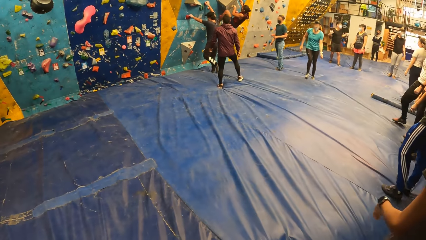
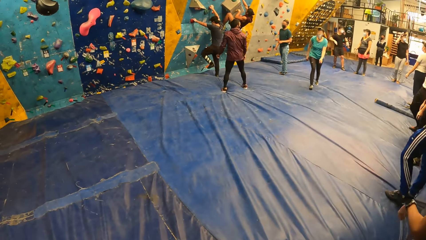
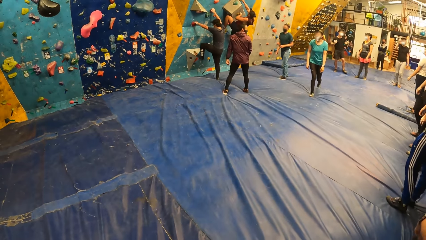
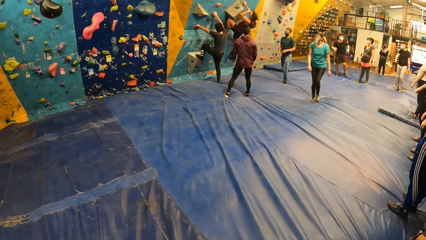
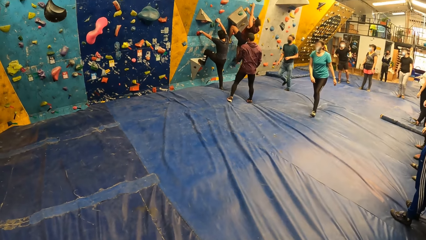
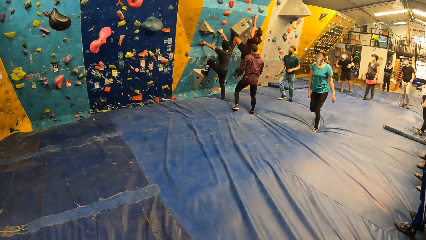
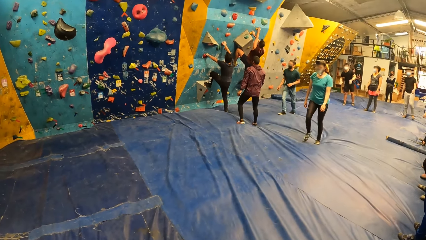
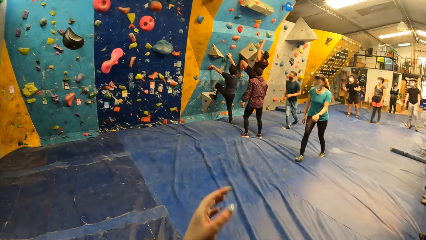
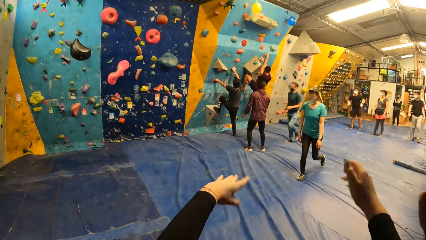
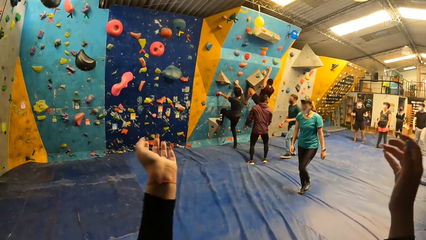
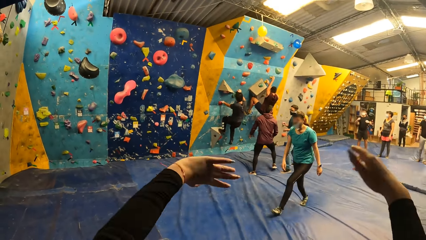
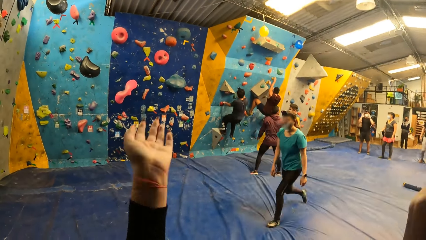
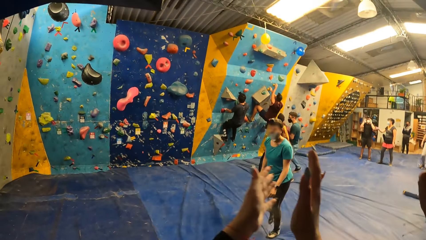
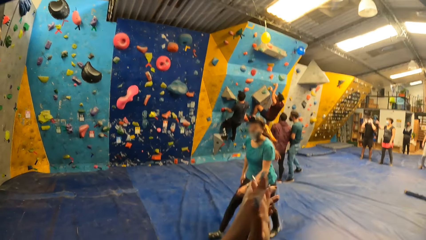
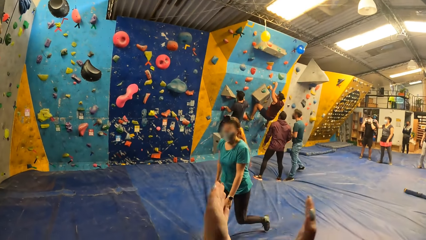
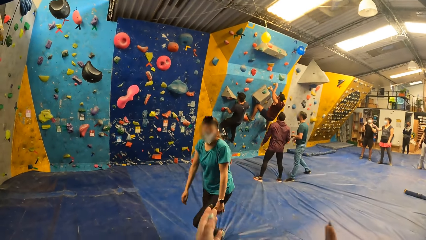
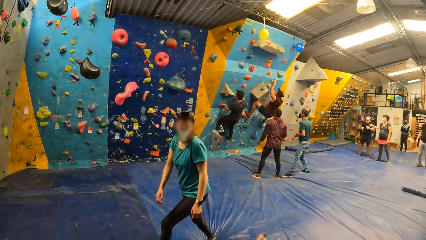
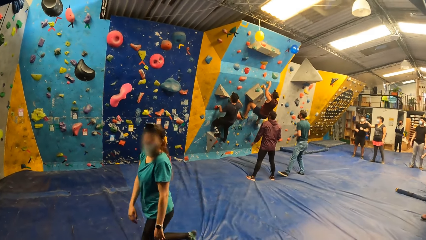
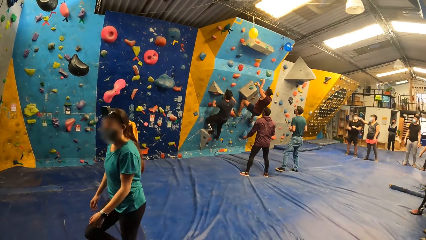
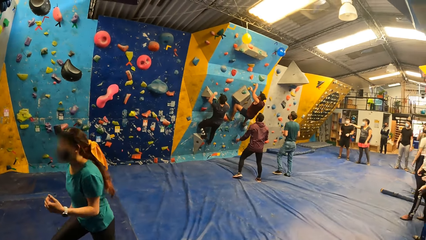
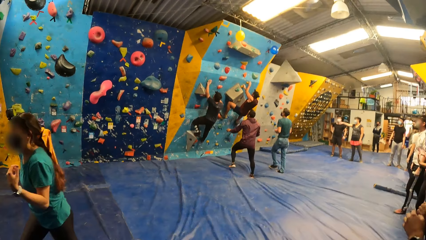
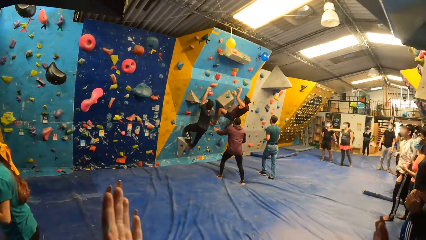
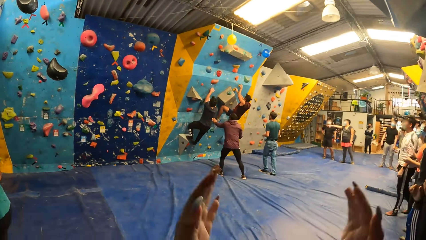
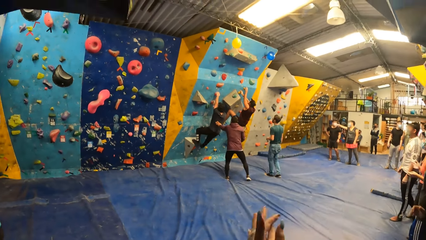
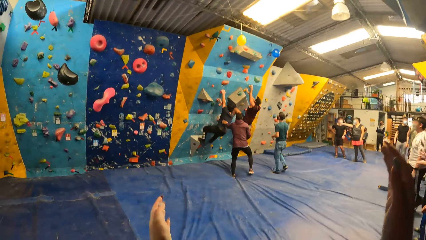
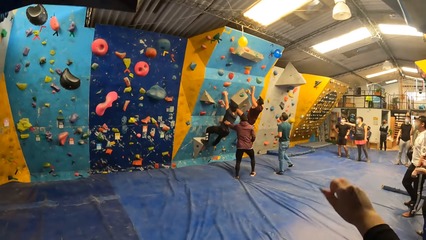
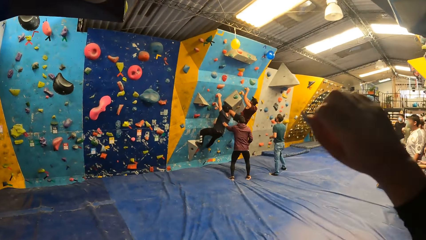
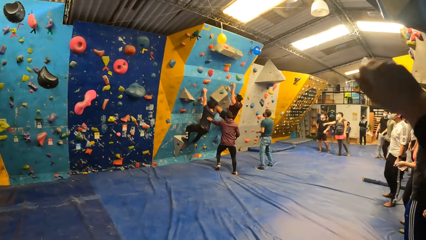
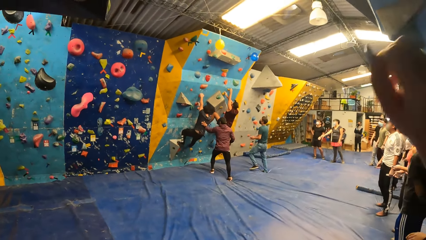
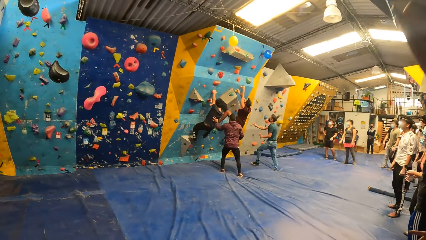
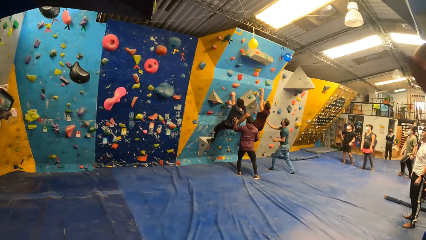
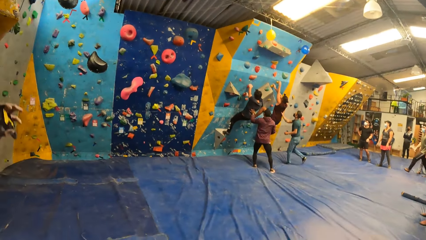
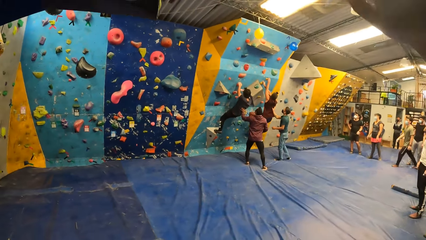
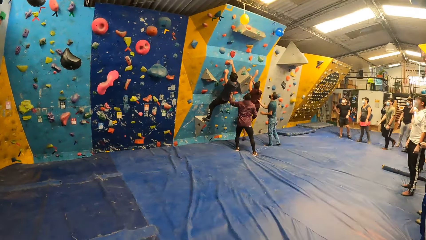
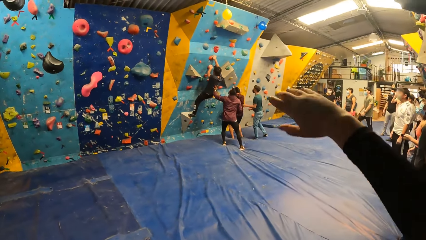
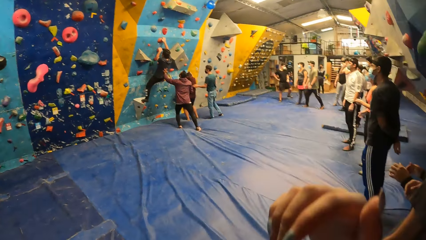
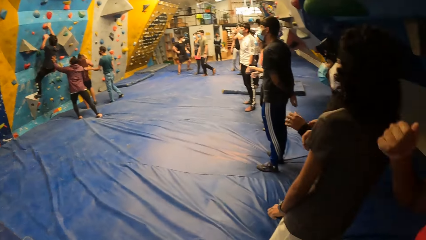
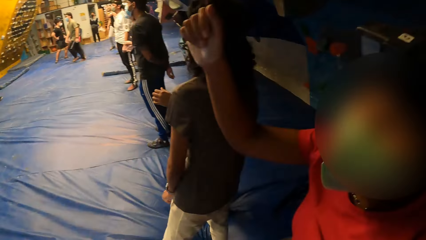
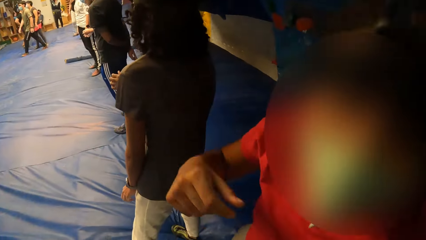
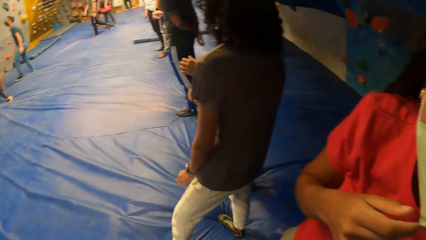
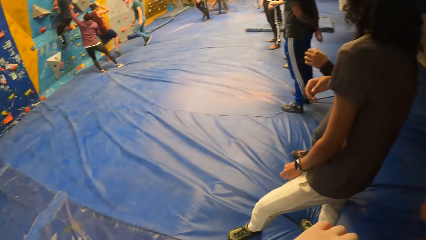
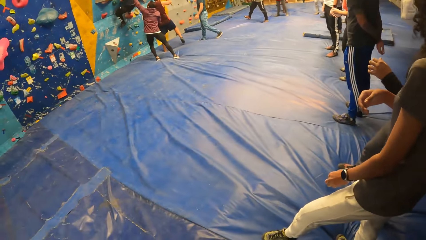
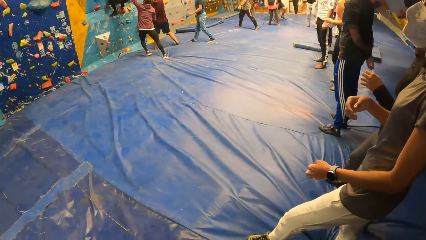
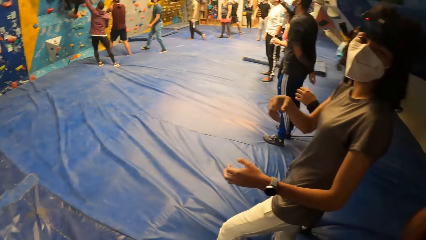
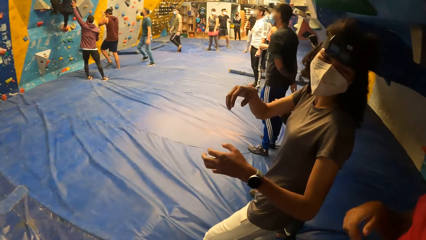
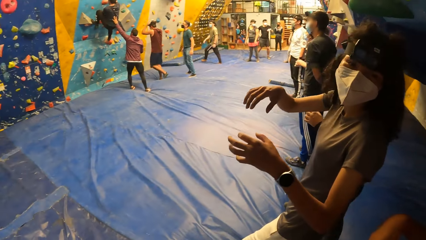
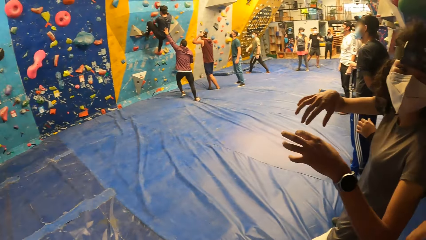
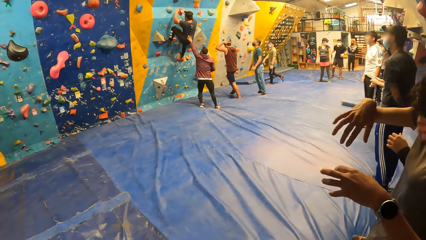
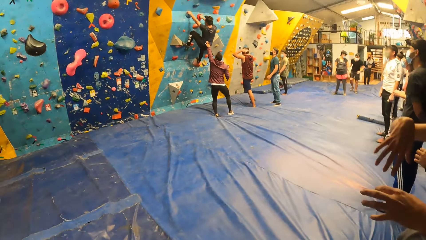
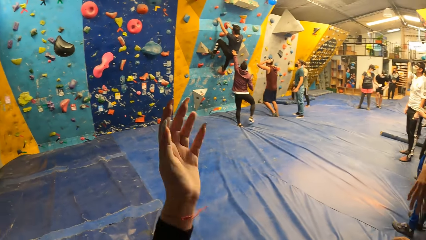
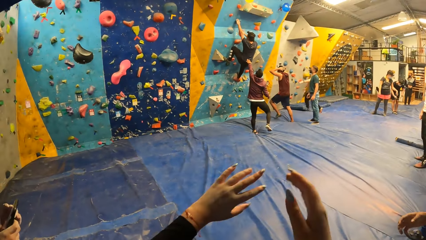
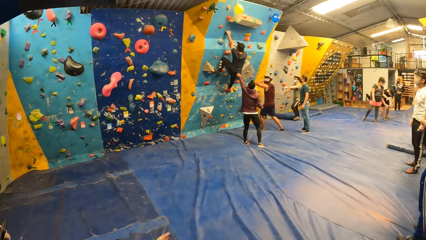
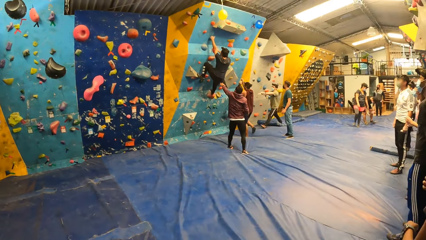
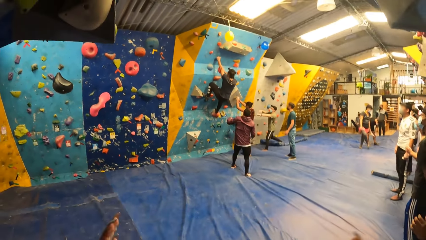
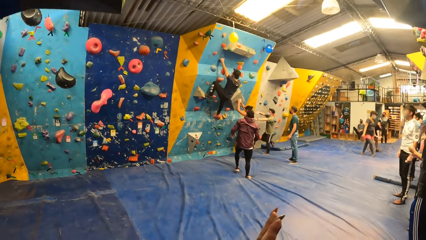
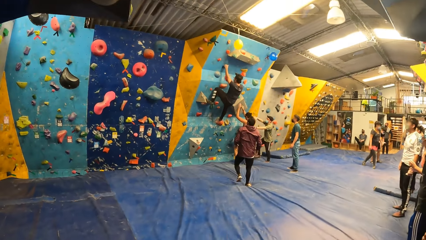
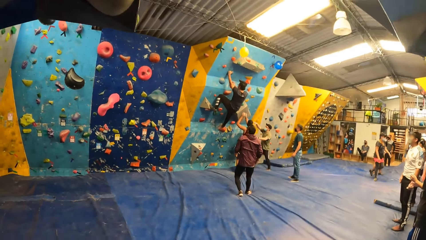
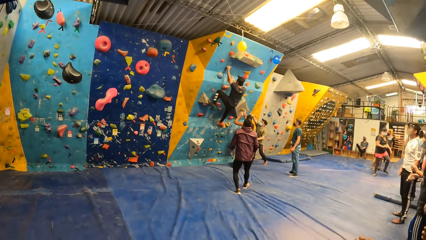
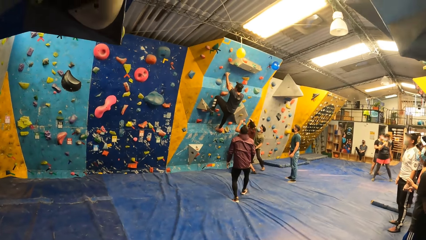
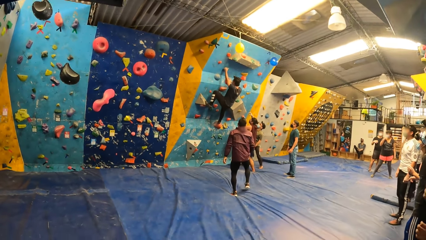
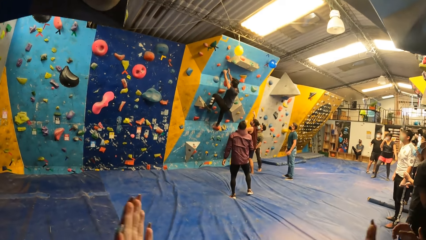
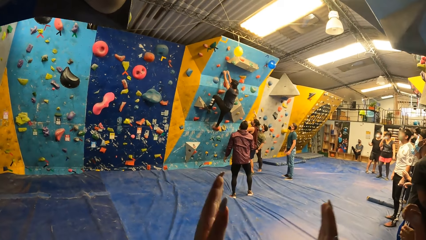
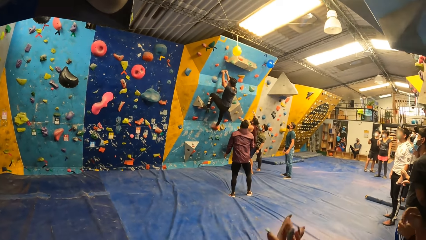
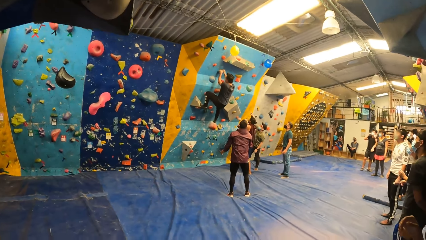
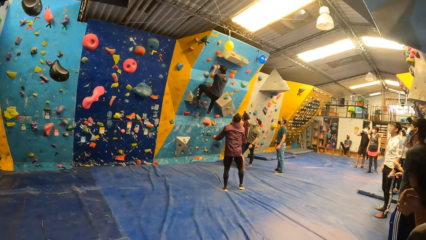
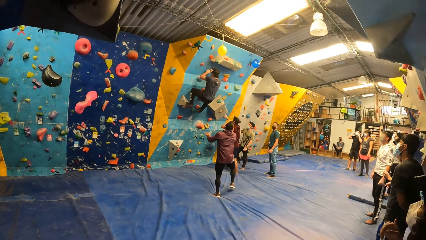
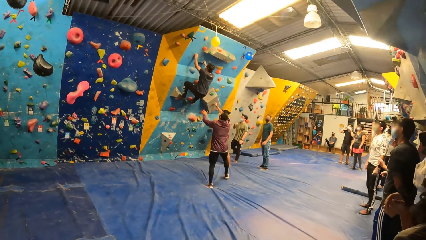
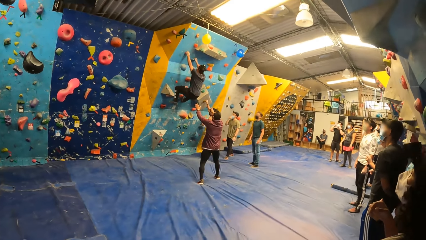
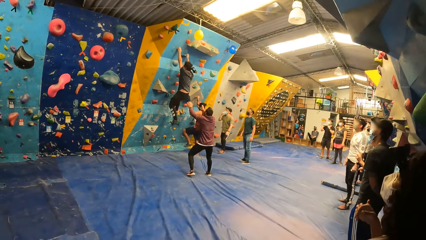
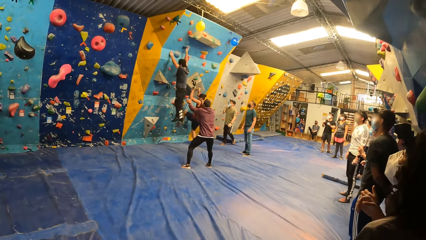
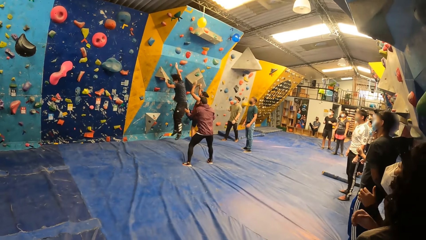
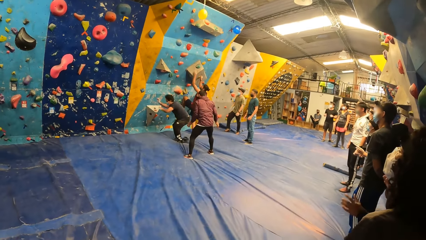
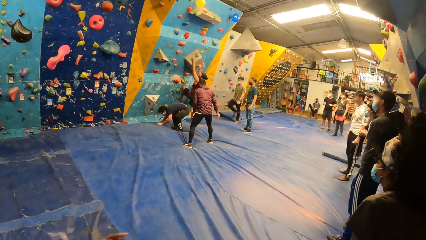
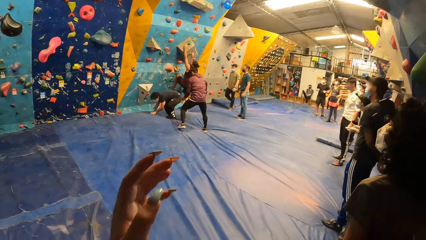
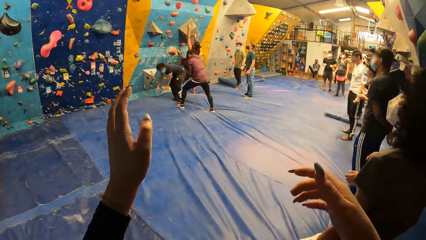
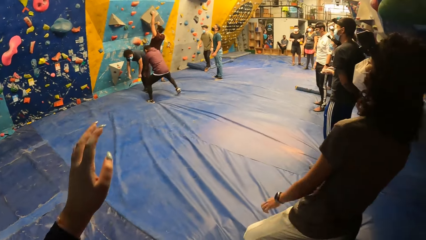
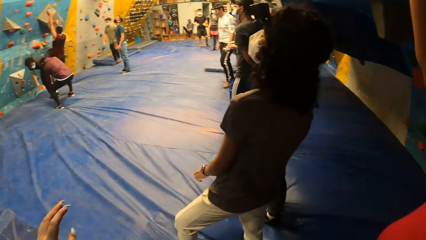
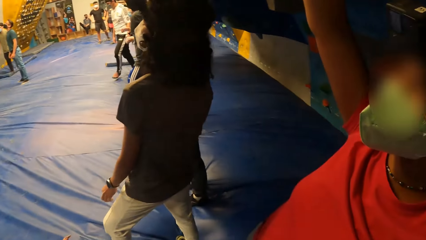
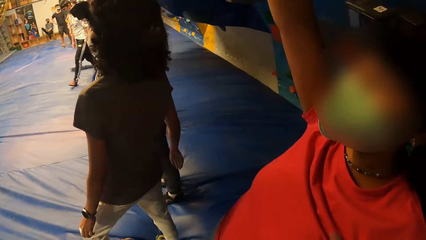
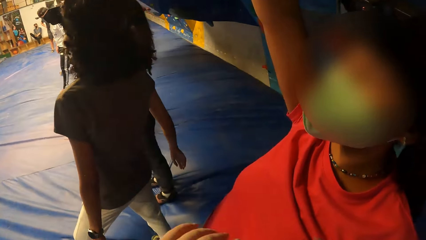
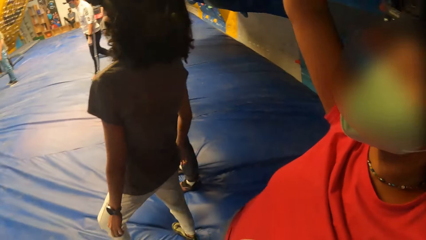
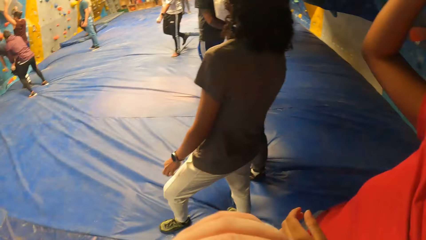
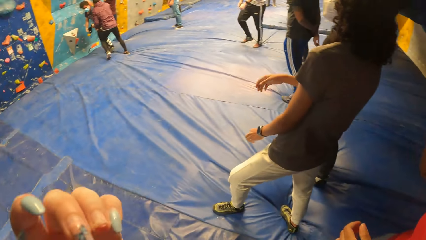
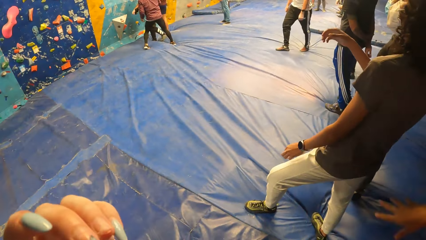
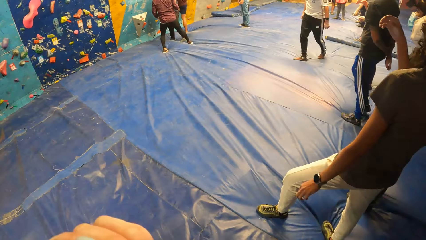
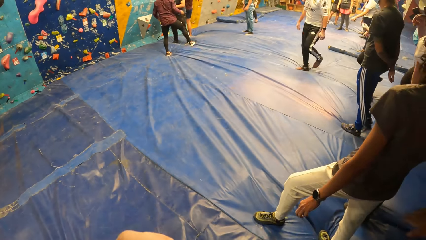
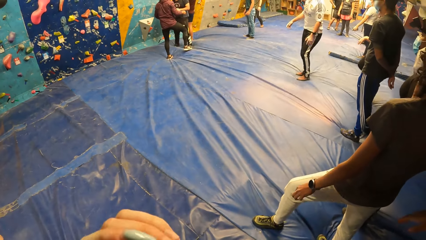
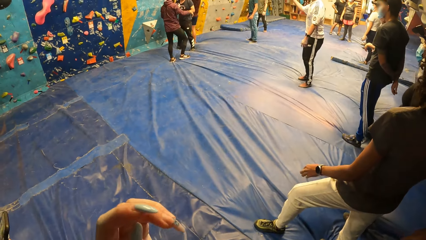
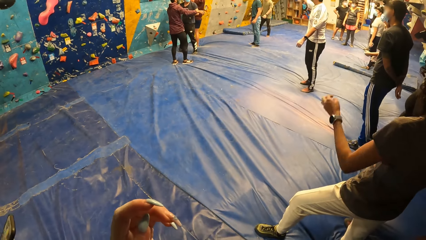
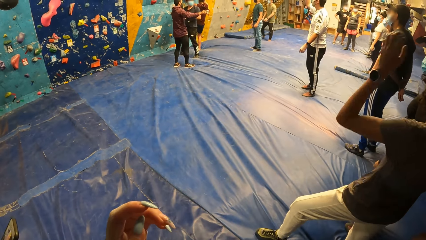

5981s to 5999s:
A man climbs the bouldering wall with both hands. The camera wearer raises both hands. She claps both hands and waves both hands. A woman walks past the camera wearer. Another man holds the climbing man with his left hand. A third man holds a fourth man with his right hand. The third man falls from the bouldering wall. Another woman raises her right hand and touches a mask on her face with her right hand. The camera wearer talks to a person. She raises both hands and waves both hands. The fourth man holds the climb hold with both hands. Another man converses with the fourth man. The camera wearer claps both hands. The fourth man climbs the bouldering wall with both hands. The first man falls from the bouldering wall onto the mat. The camera wearer waves hands and looks around. The second man converses with the first man.
